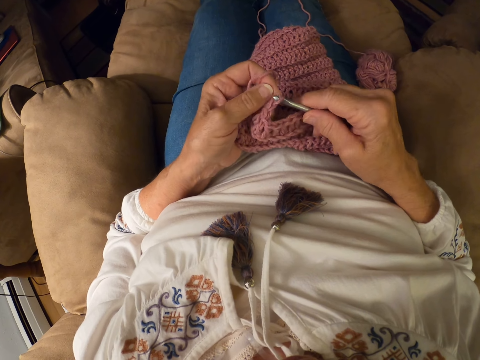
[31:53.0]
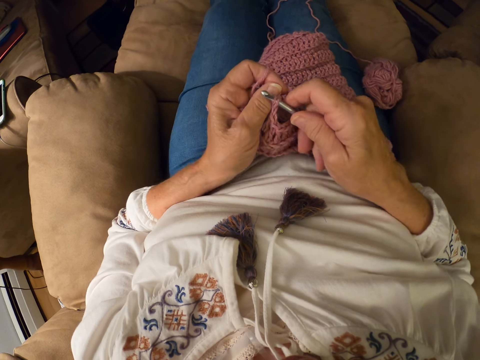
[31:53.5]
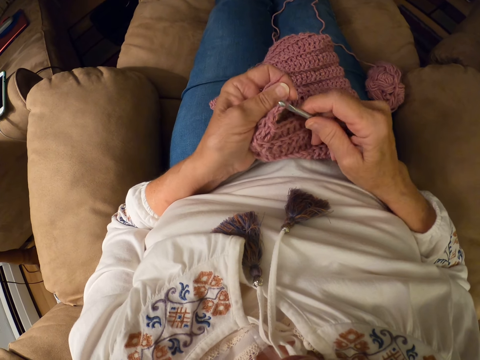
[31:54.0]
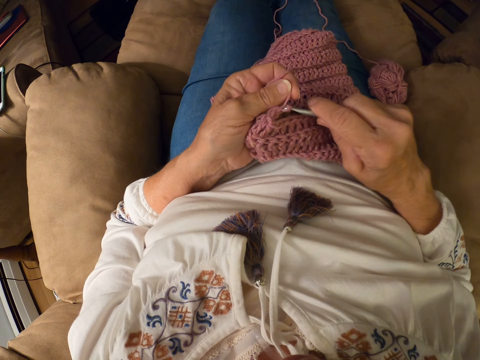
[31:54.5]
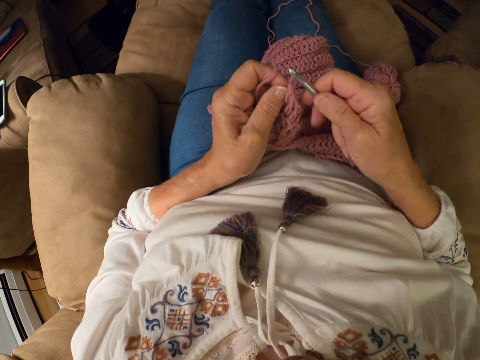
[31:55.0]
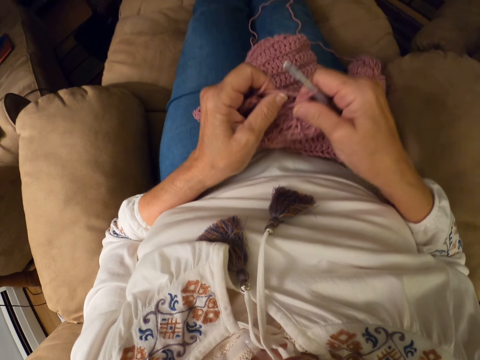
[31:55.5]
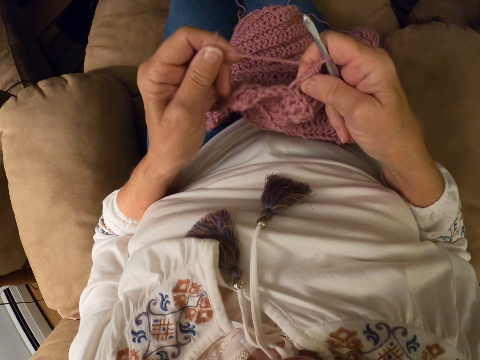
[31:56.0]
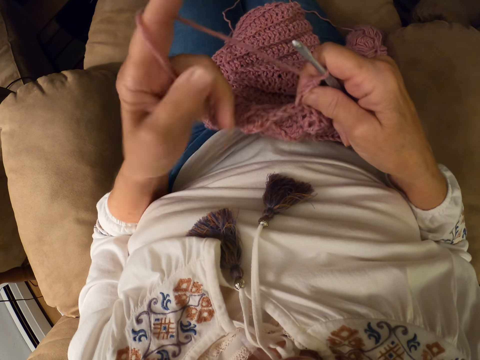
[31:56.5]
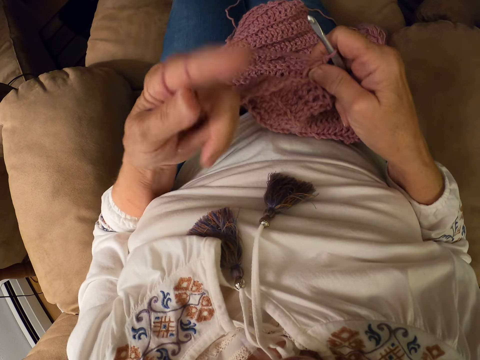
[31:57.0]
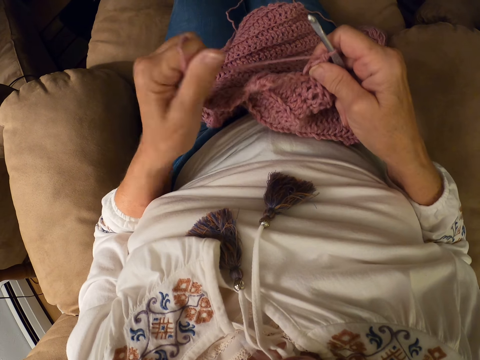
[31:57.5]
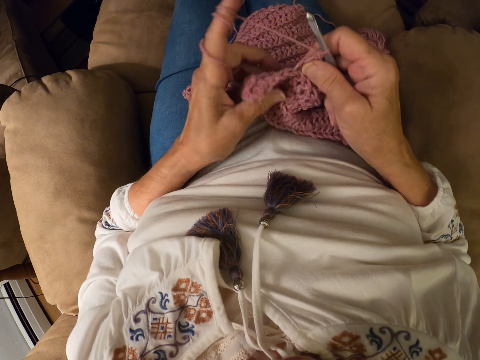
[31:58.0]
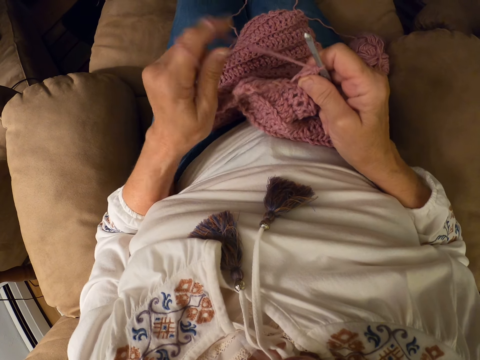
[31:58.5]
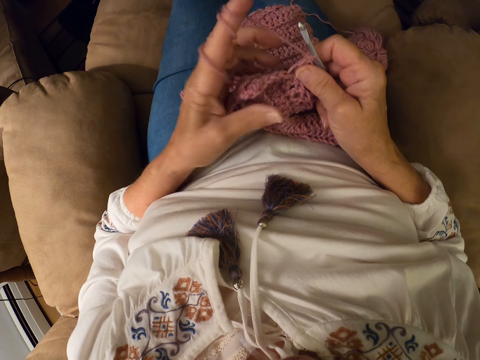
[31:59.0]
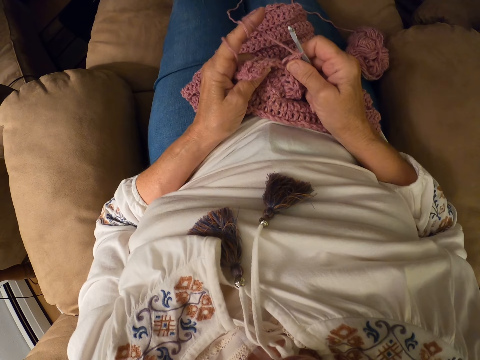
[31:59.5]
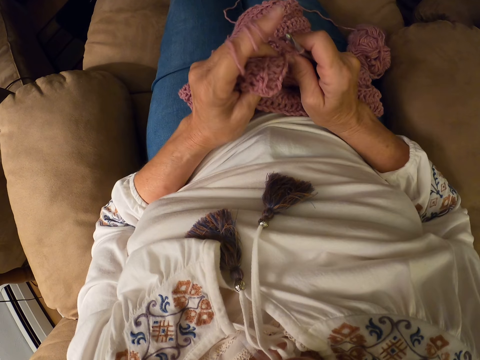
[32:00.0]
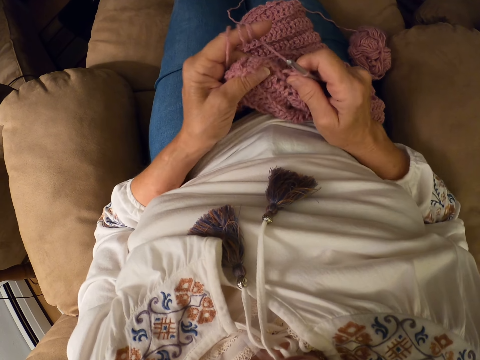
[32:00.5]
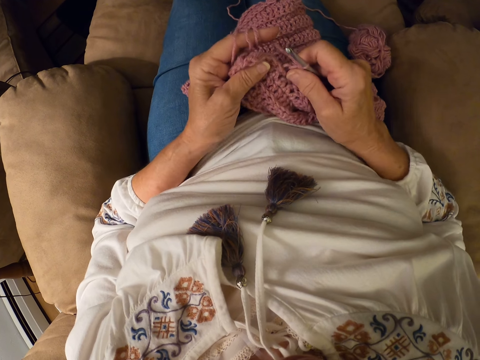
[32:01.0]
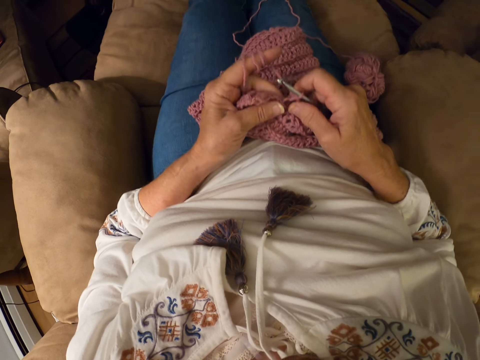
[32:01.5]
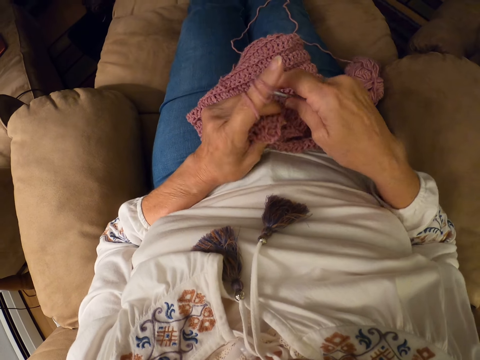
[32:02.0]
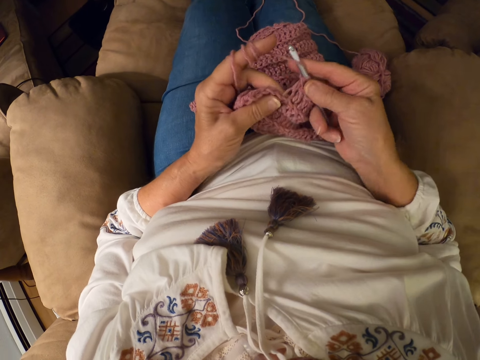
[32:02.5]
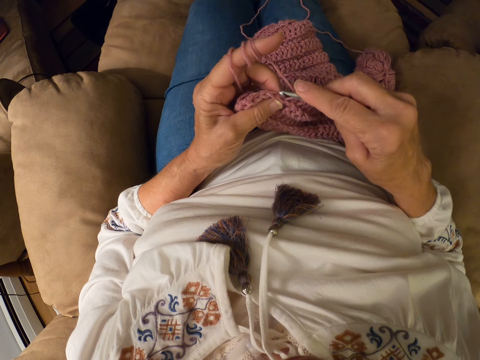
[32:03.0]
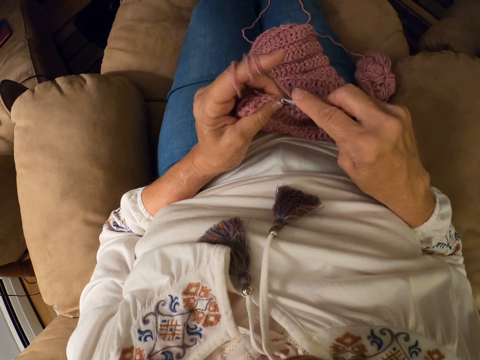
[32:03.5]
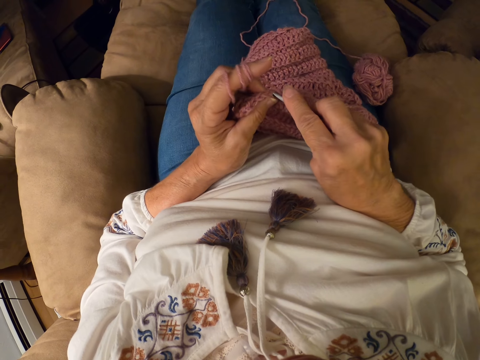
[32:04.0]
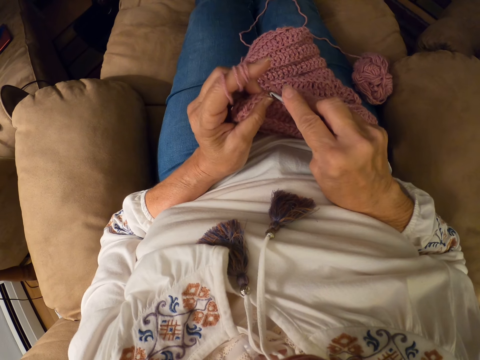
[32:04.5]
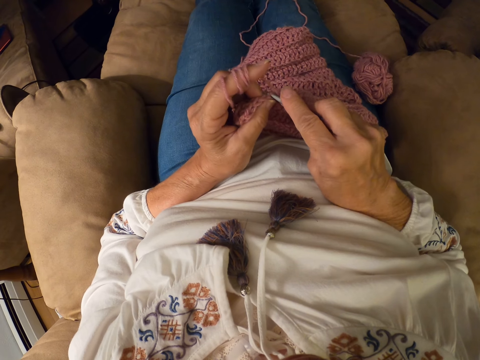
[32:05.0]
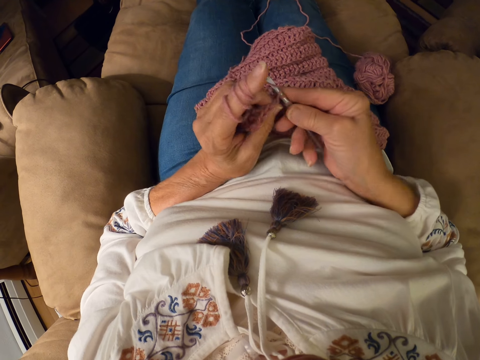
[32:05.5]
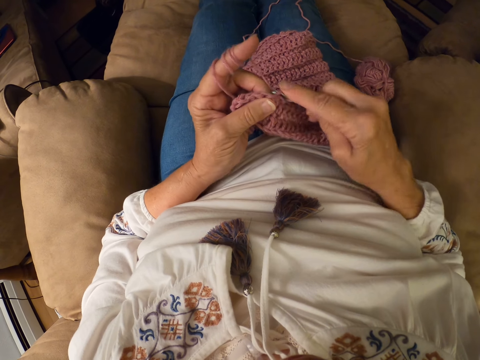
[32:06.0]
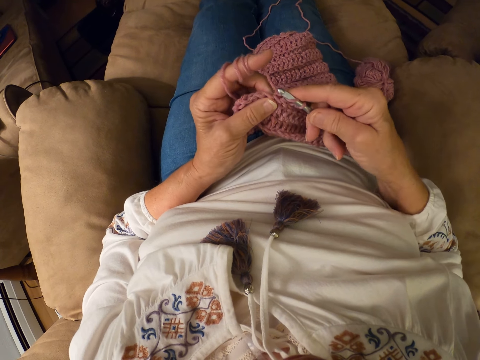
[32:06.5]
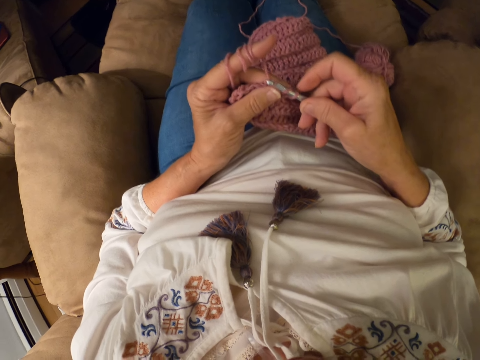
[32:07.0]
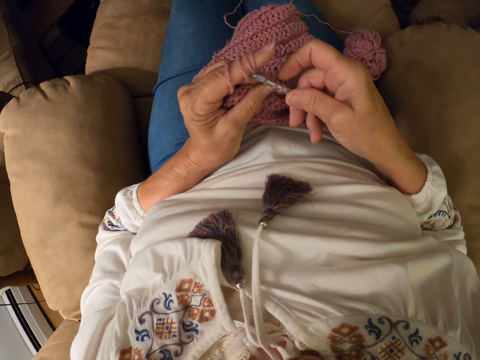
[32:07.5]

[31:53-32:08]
The camera wearer stretches out the wool thread. She rolls the yarn with her left index finger. She holds the woolen garment. She crochets the yarn with the crochet hook.

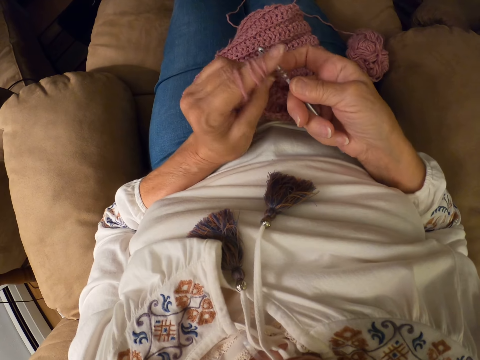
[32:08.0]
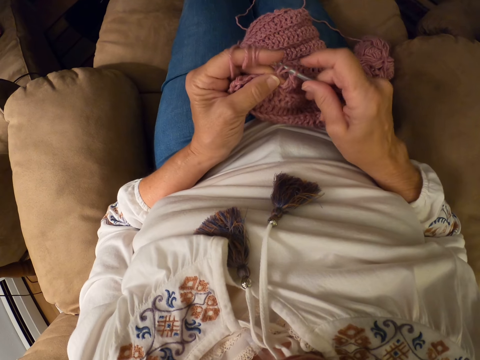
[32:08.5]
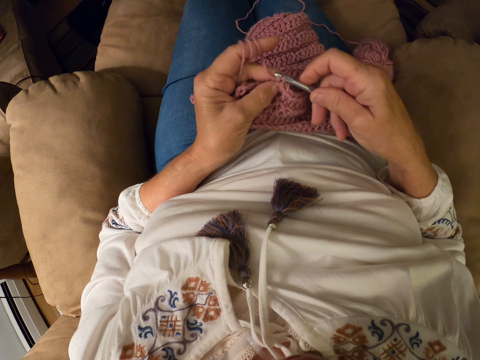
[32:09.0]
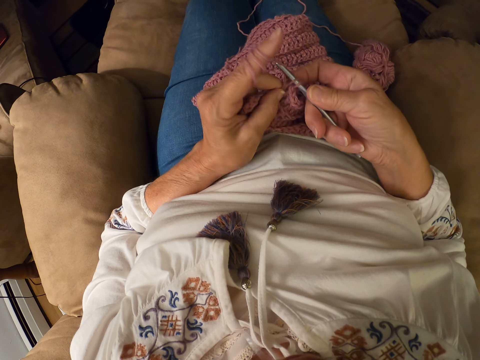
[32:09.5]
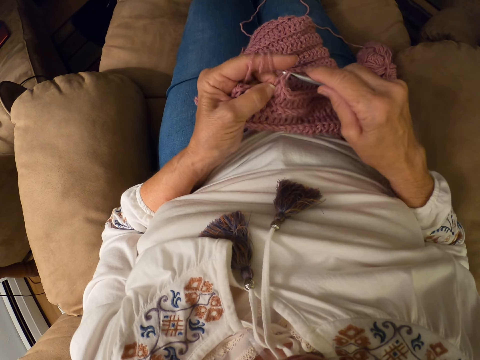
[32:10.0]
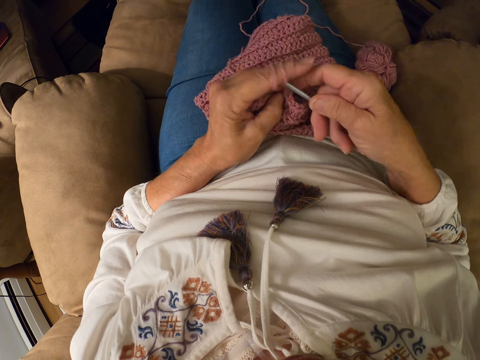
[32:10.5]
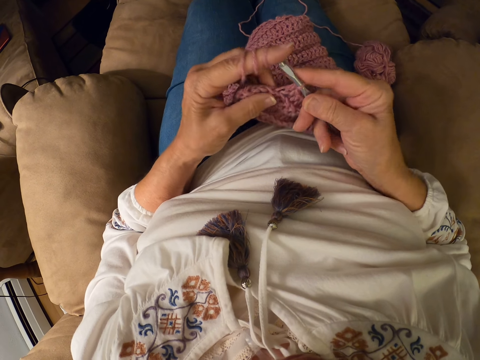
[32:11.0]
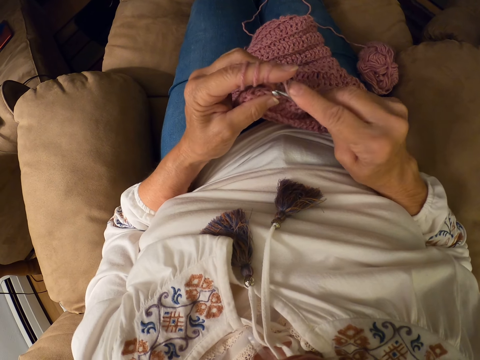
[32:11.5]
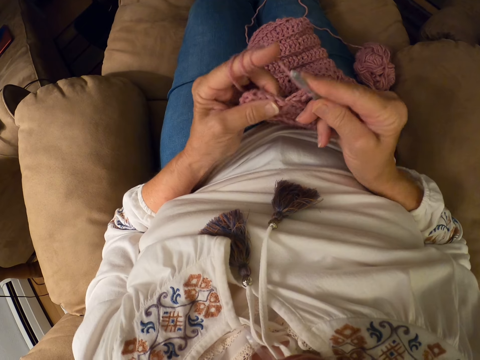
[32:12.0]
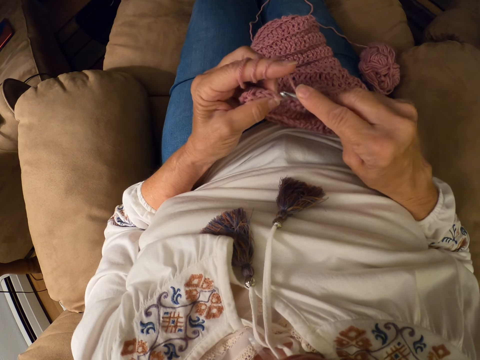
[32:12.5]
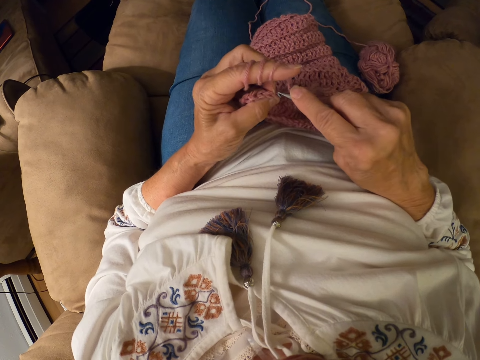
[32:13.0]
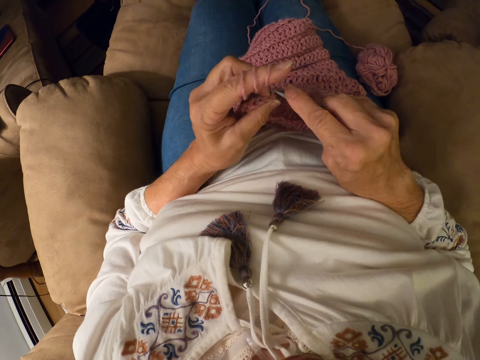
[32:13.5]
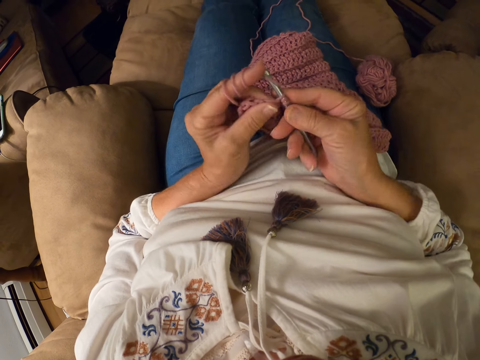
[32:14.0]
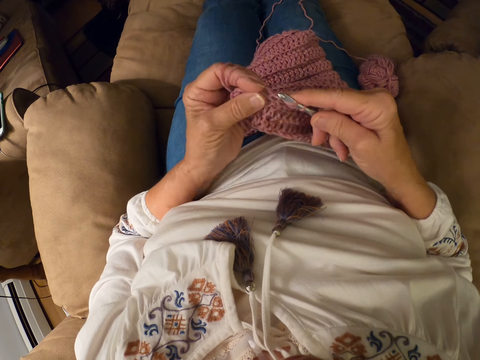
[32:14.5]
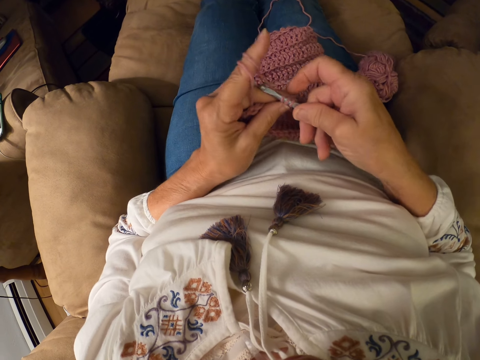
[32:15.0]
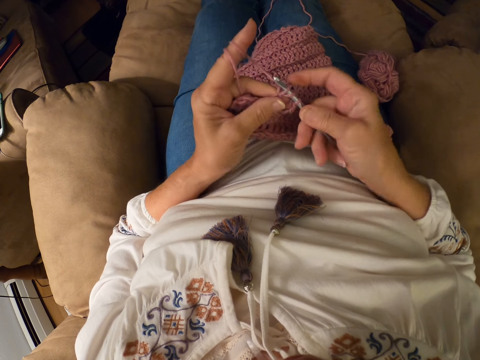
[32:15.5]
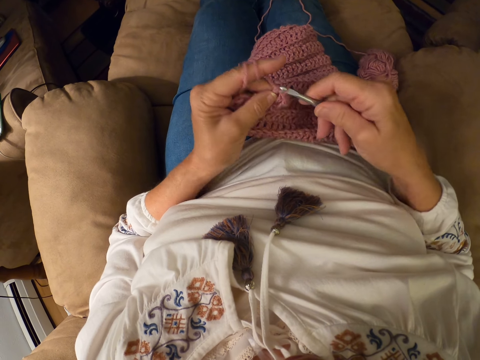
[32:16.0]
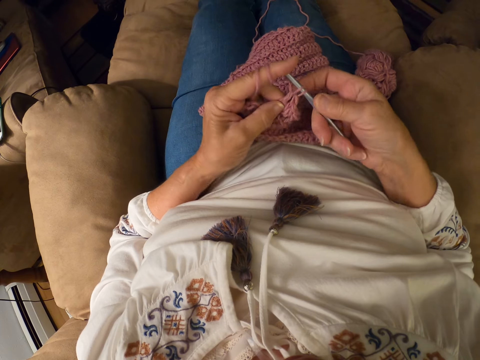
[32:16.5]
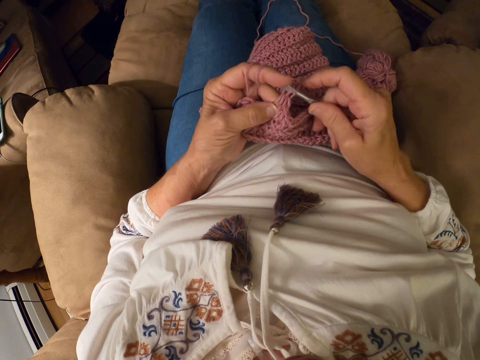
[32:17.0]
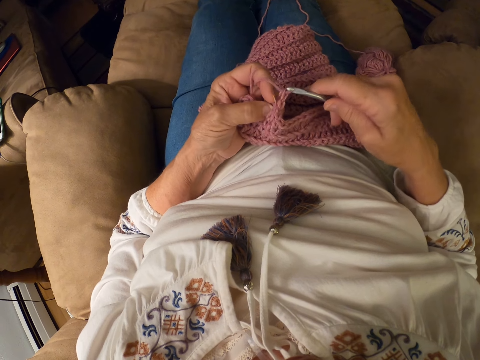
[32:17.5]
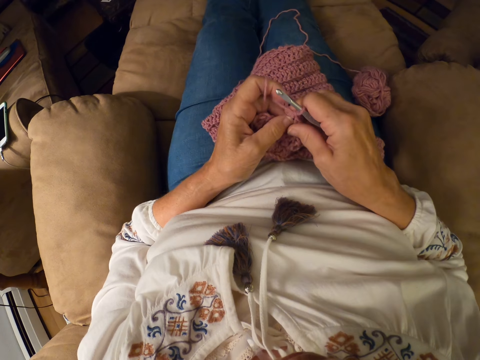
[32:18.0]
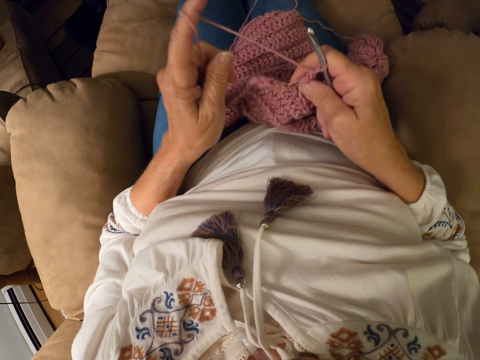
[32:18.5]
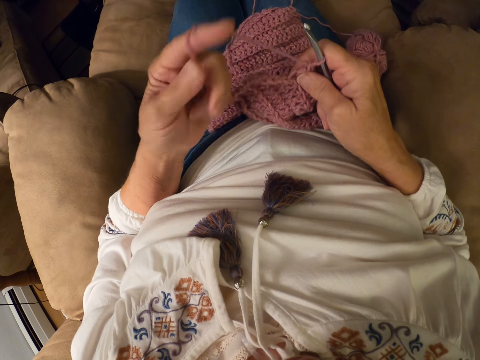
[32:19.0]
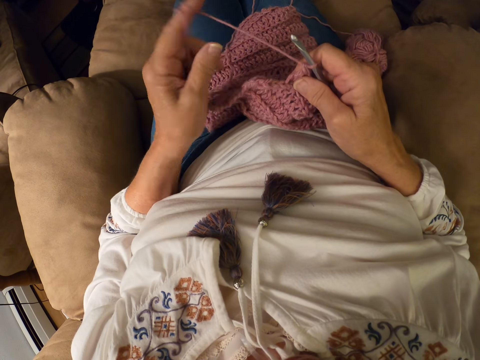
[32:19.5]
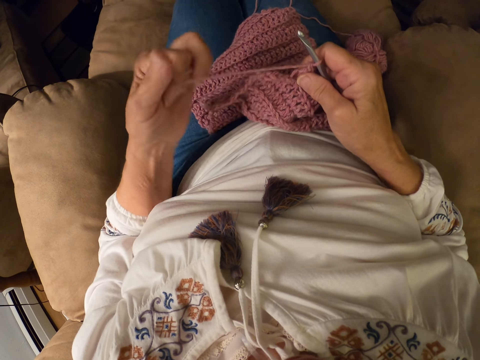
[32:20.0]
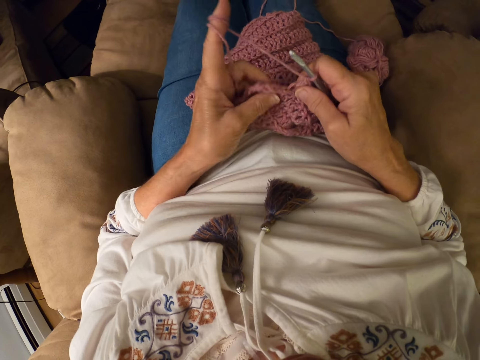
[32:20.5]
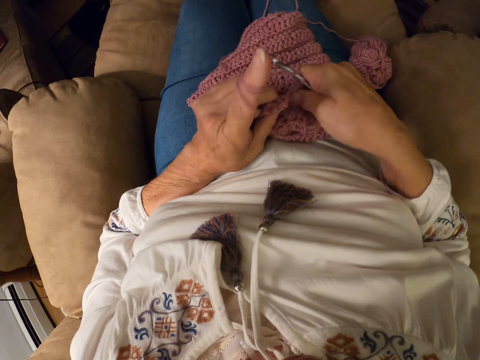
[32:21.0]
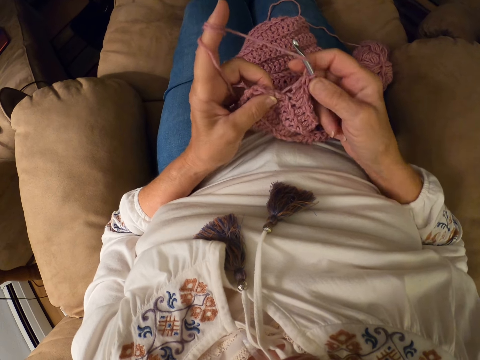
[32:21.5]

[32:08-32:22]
The camera wearer holds a woolen garment. She stretches out a wool thread. She rolls the yarn with her left index finger.
